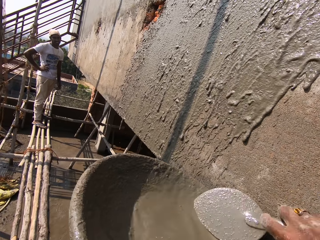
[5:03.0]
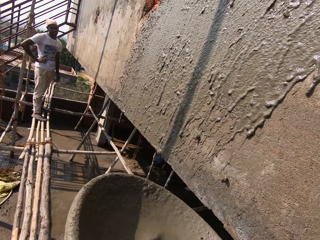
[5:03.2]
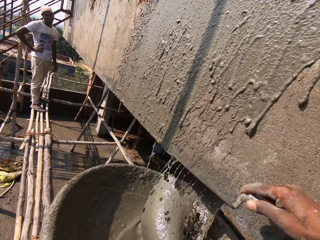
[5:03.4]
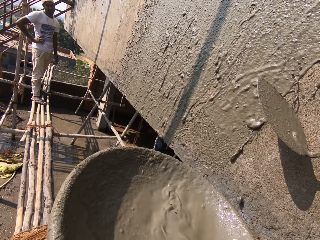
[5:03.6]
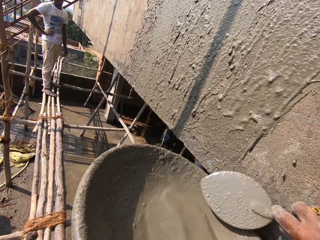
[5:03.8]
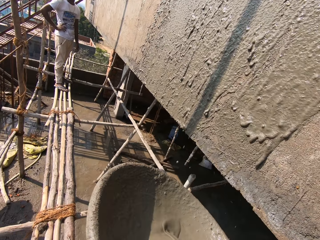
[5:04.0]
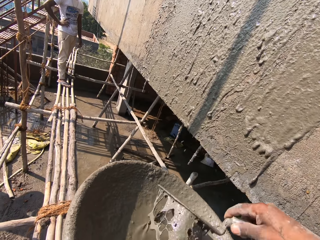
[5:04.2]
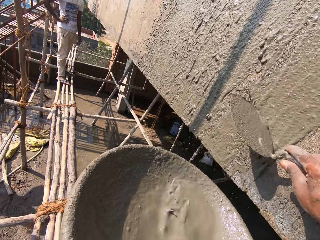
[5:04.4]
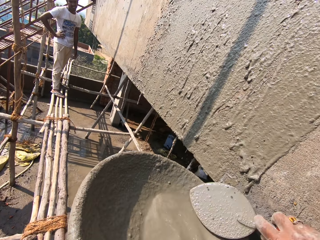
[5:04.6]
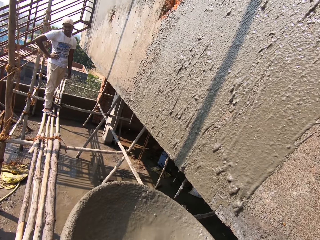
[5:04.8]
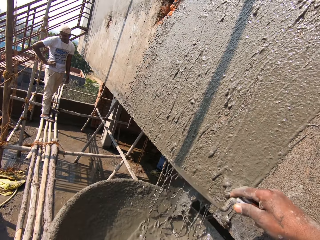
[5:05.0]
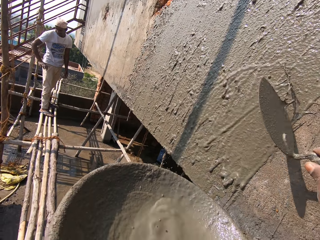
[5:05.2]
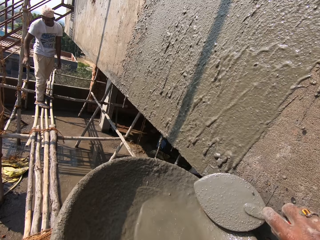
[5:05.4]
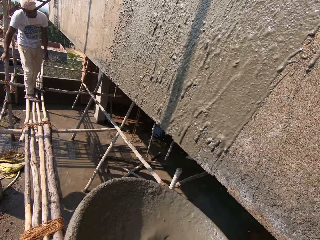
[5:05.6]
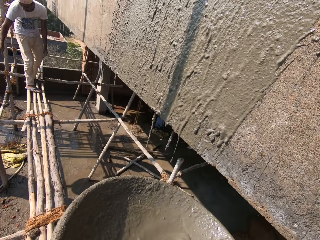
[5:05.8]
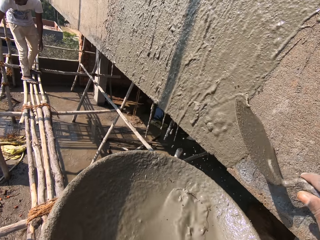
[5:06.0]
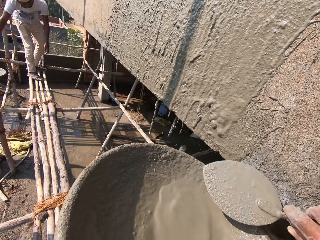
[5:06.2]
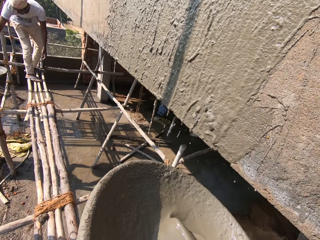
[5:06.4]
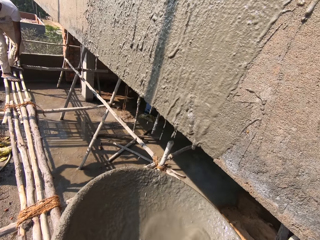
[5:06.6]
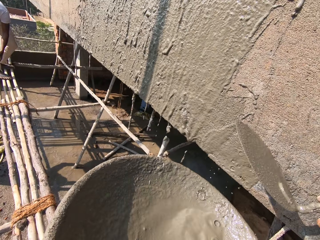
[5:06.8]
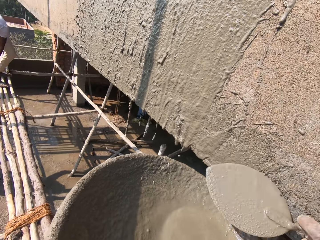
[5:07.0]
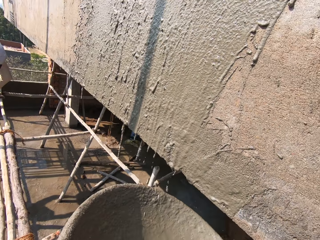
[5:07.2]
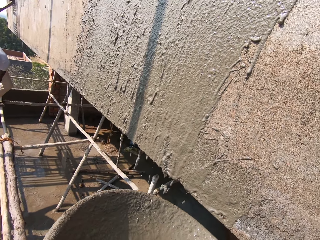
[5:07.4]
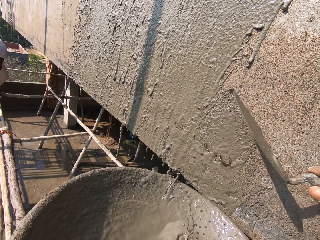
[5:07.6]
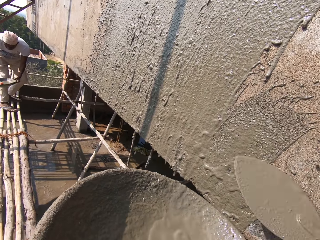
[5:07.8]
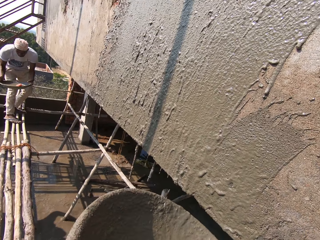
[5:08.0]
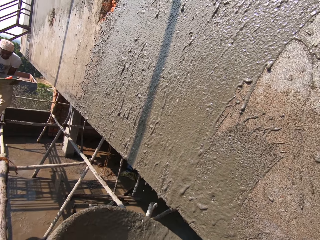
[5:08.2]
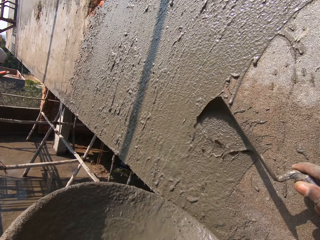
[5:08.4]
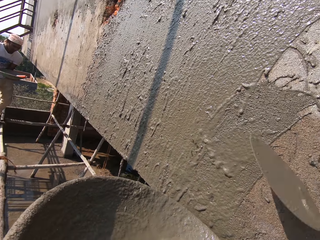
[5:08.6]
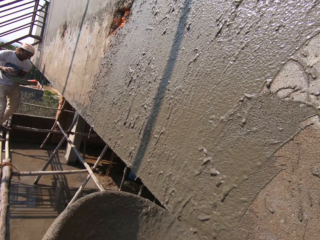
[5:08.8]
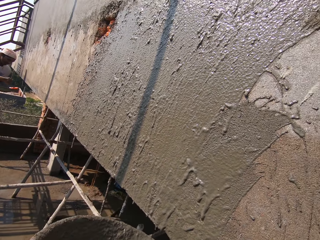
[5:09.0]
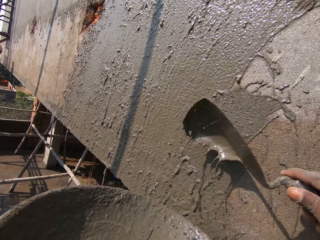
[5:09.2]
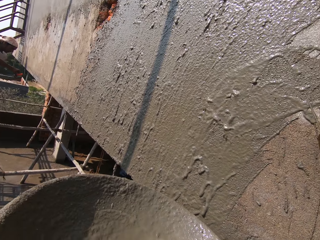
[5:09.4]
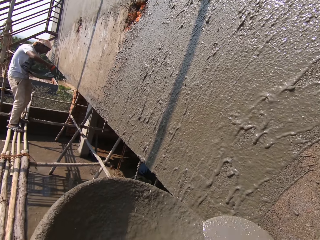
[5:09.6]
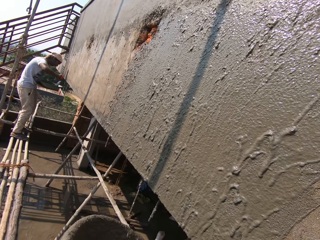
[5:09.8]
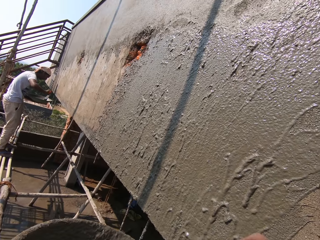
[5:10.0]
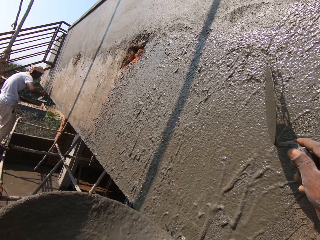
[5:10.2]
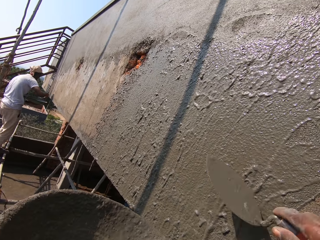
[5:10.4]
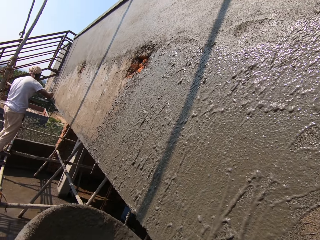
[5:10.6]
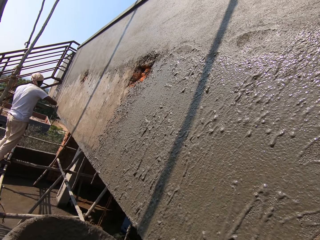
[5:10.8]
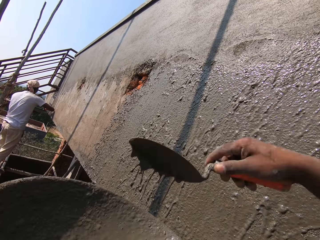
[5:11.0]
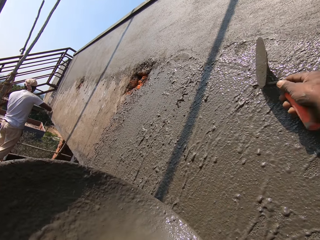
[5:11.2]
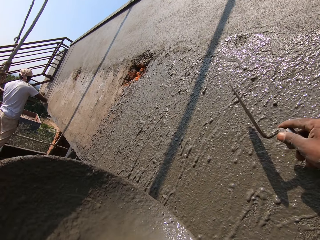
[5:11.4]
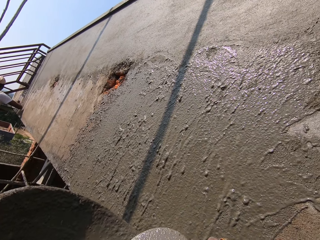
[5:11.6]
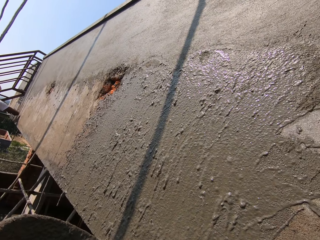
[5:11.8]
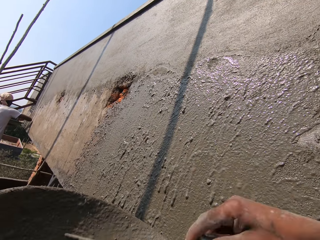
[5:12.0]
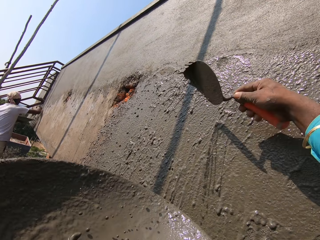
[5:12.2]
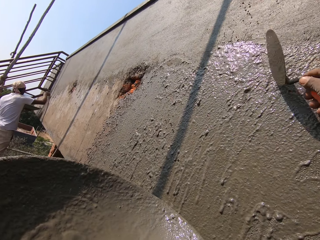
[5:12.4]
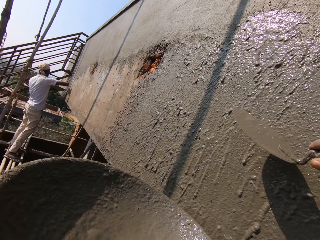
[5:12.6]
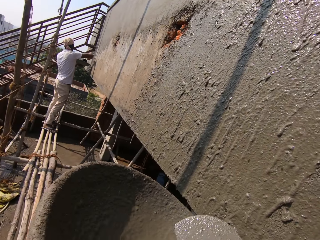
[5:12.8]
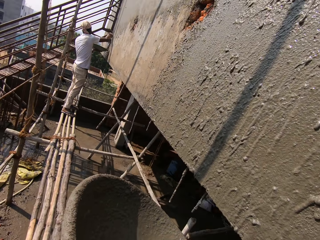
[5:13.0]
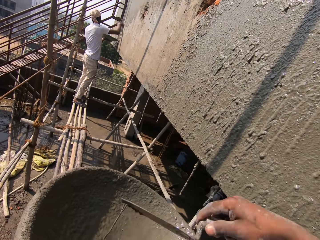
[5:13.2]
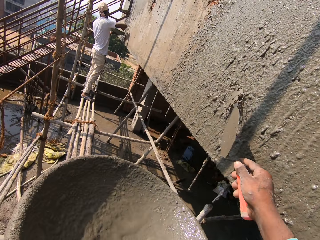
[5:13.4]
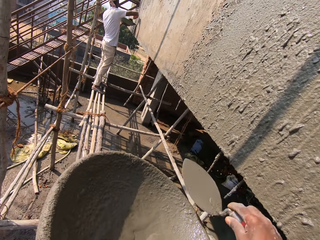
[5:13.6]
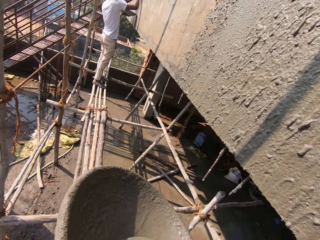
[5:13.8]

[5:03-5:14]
A woman gives the man a pan of concrete with her hands. The man bends on the stand and collects the pan of concrete with his hands from the woman. The camera wearer pours the cement on the wall. The man picks up a brick trowel in the pan with his right hand. The man scoops the concrete from the pan in his left hand on the wall with the brick trowel in his right hand.

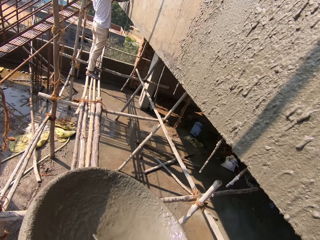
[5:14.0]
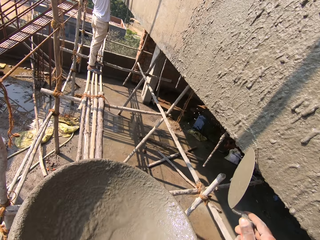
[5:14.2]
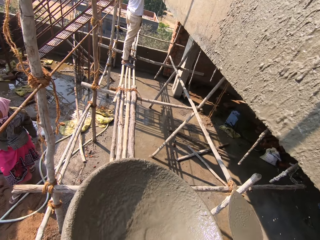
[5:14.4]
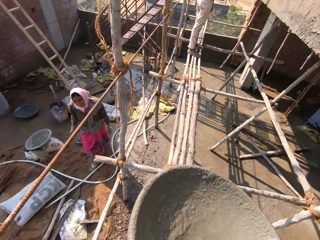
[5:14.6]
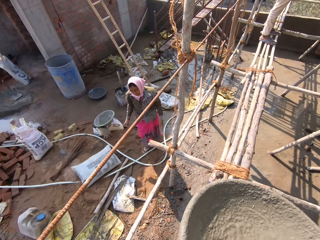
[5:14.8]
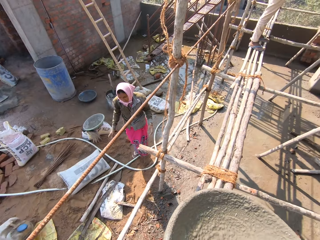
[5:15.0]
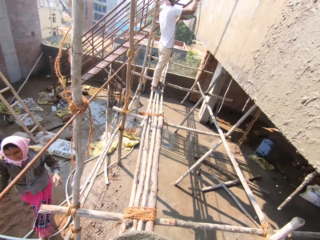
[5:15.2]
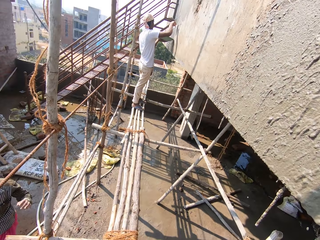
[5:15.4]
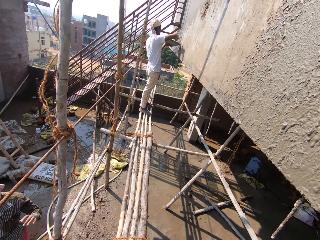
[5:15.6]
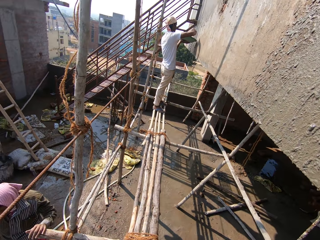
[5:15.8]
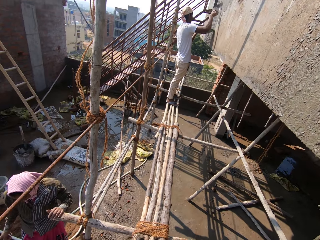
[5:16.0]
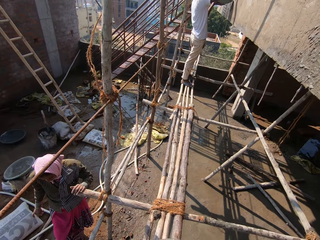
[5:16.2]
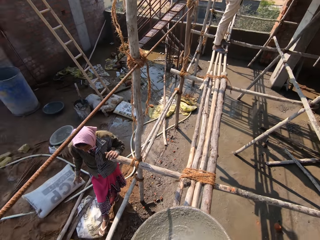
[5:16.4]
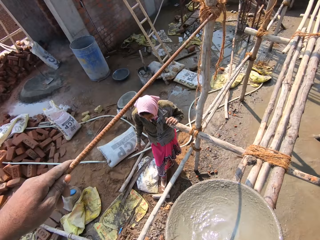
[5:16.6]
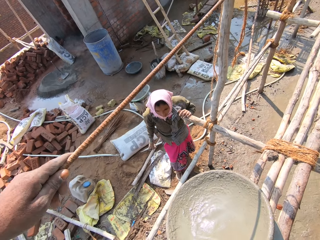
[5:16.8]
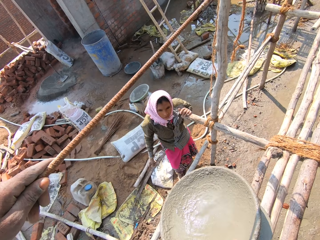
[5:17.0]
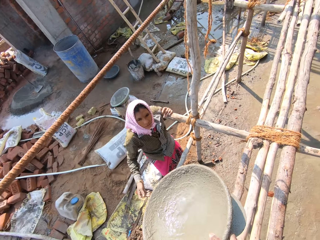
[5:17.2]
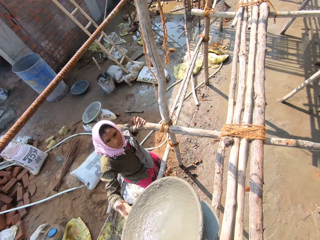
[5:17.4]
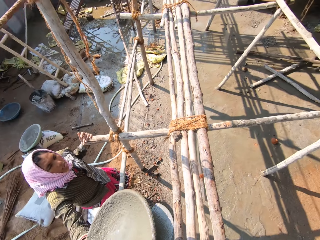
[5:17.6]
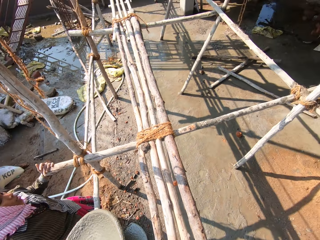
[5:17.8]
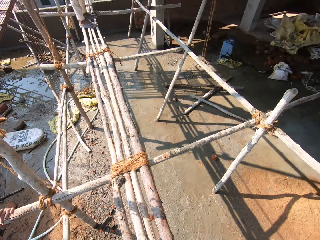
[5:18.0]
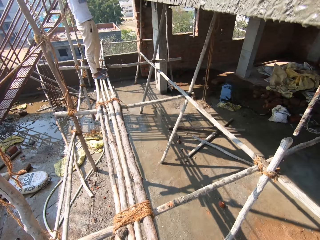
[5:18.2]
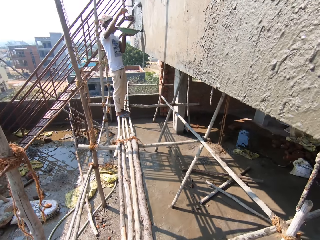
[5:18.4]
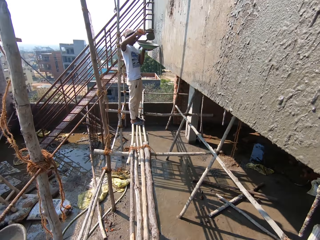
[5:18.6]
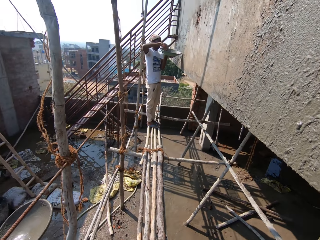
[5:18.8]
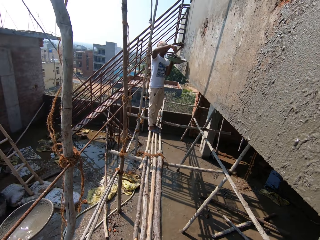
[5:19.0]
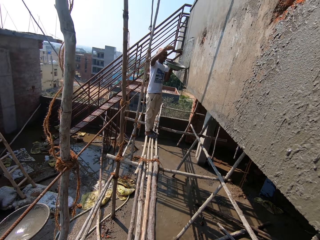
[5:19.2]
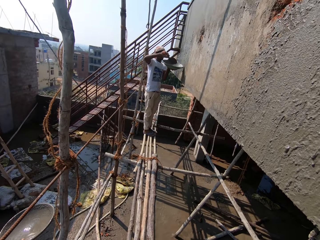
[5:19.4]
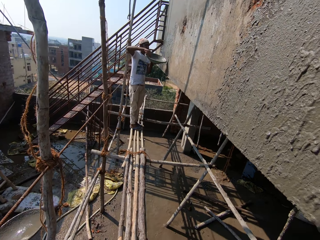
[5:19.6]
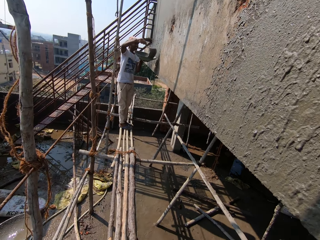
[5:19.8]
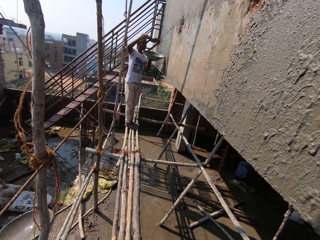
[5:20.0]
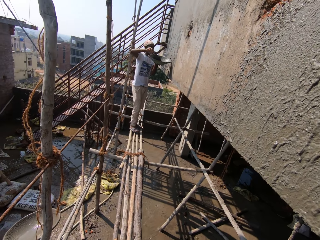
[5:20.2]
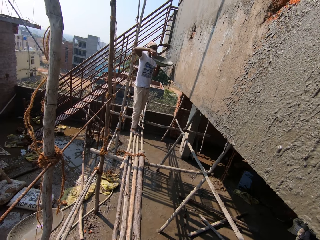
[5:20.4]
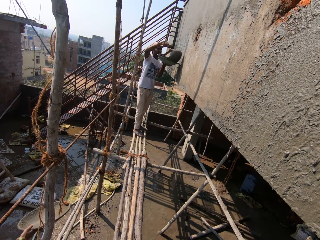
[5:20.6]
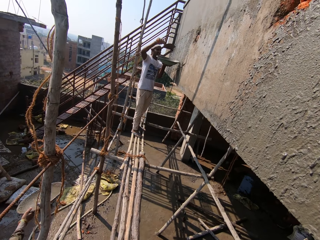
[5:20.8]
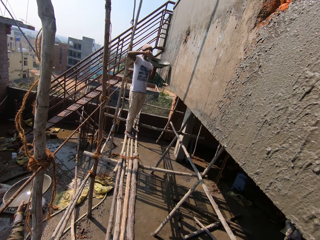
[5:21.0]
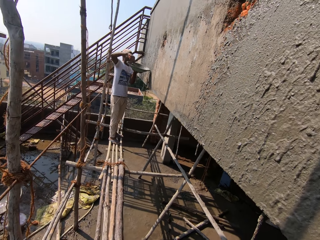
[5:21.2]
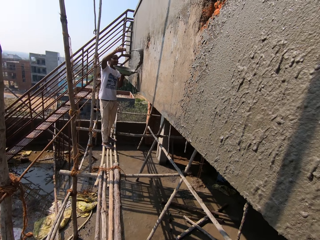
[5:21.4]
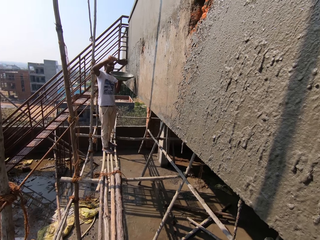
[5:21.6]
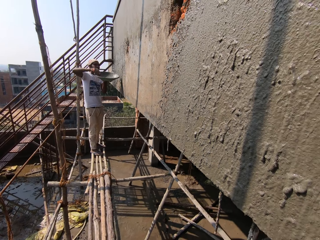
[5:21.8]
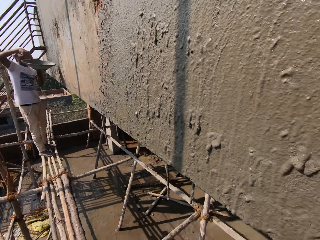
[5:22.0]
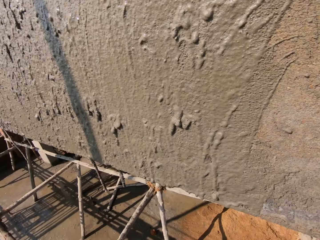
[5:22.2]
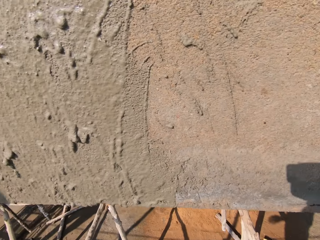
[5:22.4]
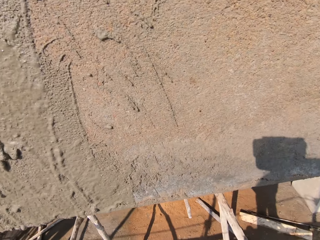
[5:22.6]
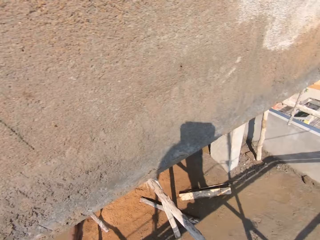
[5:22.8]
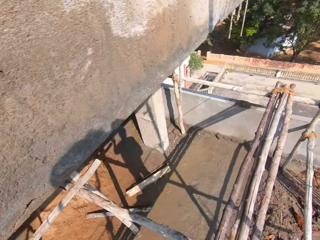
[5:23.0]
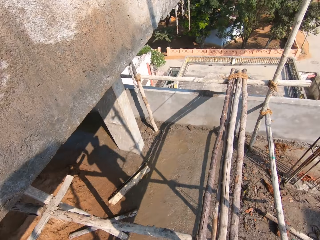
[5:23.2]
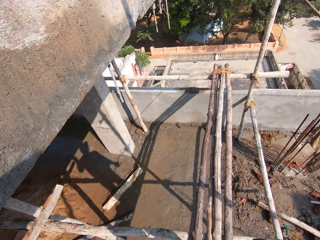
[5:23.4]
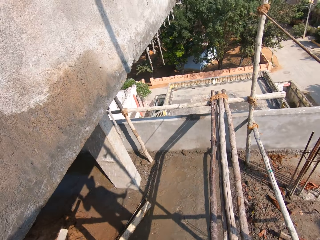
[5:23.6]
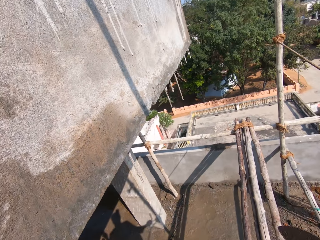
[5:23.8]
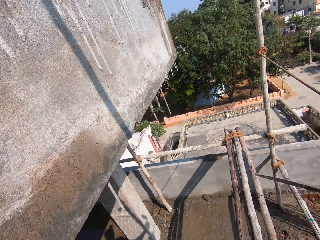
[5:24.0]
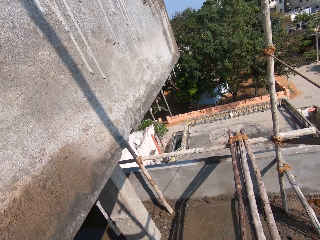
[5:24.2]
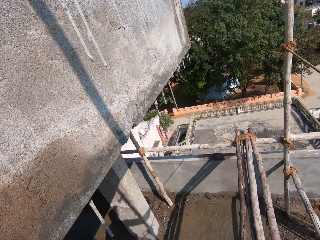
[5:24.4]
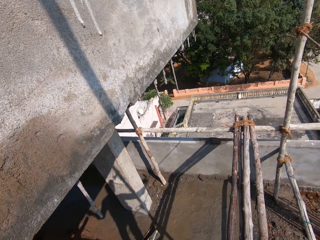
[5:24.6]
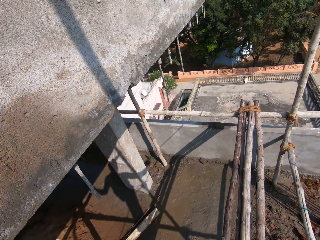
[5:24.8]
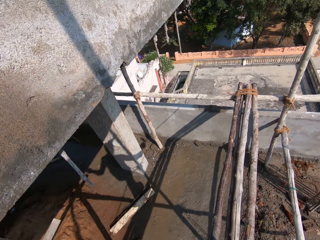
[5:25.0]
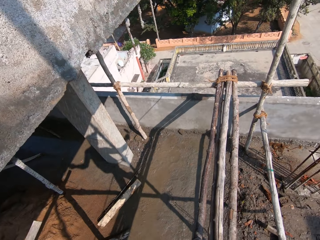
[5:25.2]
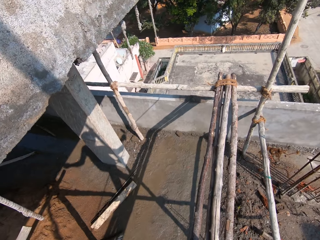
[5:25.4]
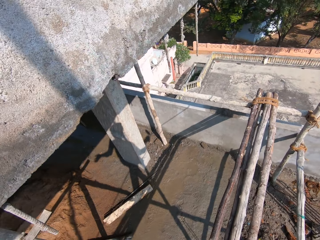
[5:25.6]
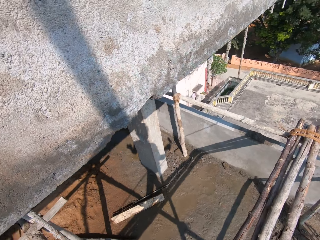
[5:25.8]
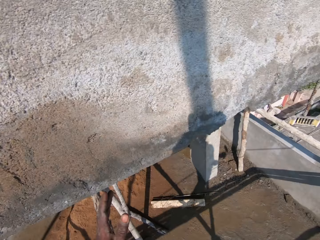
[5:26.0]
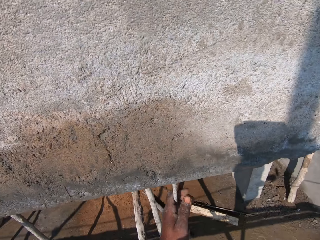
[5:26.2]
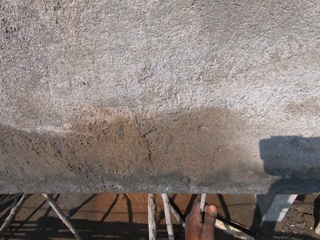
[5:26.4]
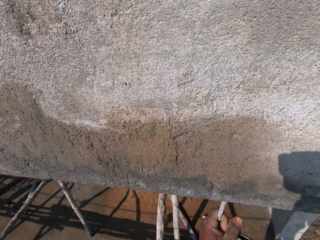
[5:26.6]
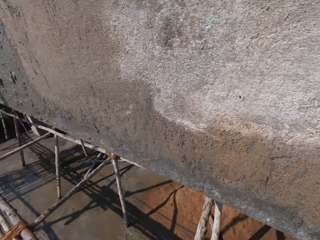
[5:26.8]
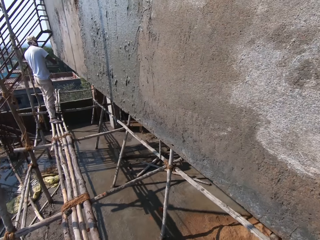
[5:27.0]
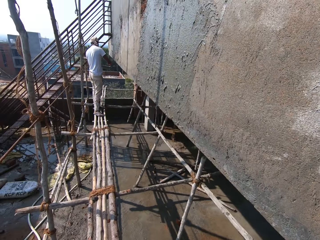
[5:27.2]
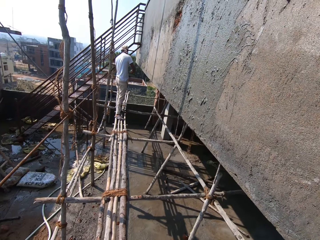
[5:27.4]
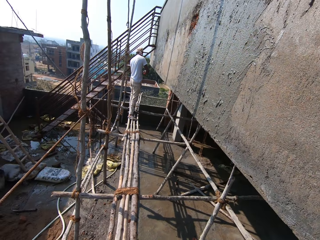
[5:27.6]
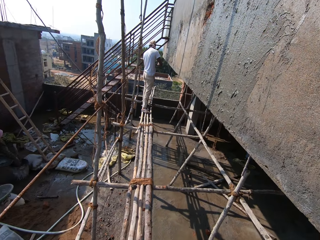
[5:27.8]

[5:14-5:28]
The camera wearer looks around. He holds the iron on the scaffolding with his left hand. He transfers the pan of concrete to a woman with his right hand. The woman stretches a hand towards the camera wearer. The woman receives the pan from the camera wearer with her right hand. The camera wearer looks up. A man pours cement on the wall. The man scoops concrete from the pan in his left hand on the wall with the brick trowel in his right hand. The camera wearer turns around. He walks on the scaffolding, moves the trowel, and looks around.
